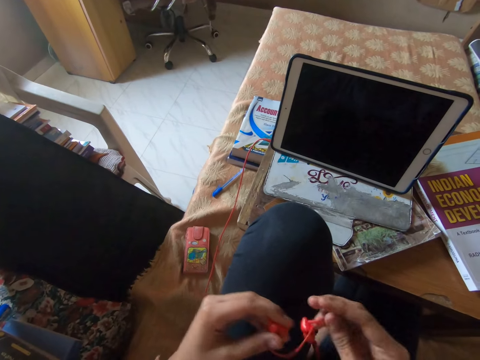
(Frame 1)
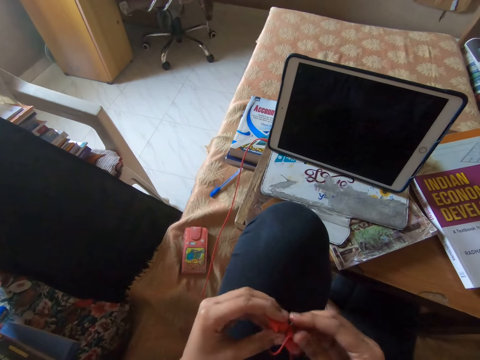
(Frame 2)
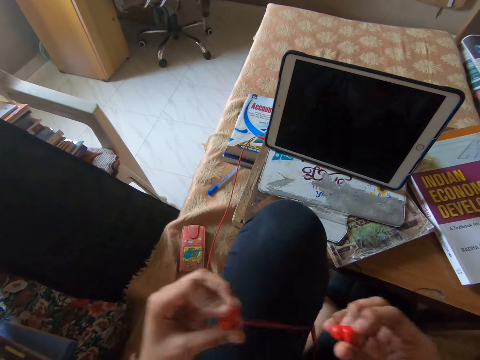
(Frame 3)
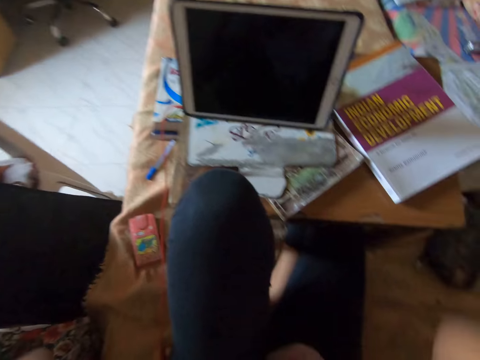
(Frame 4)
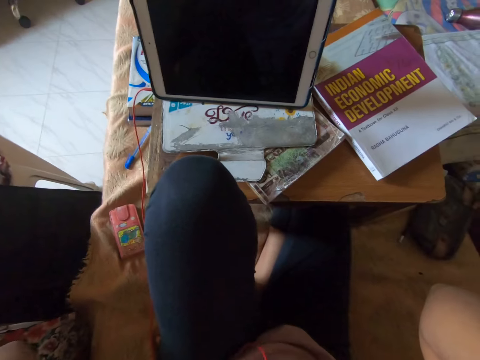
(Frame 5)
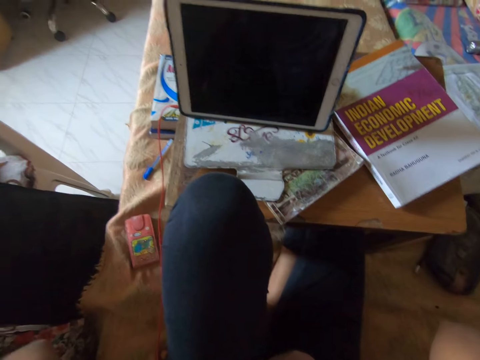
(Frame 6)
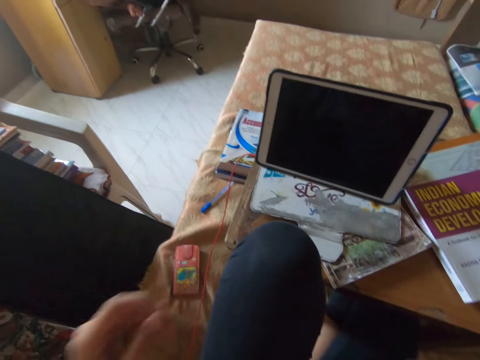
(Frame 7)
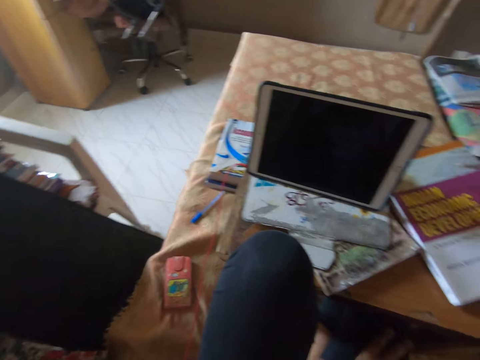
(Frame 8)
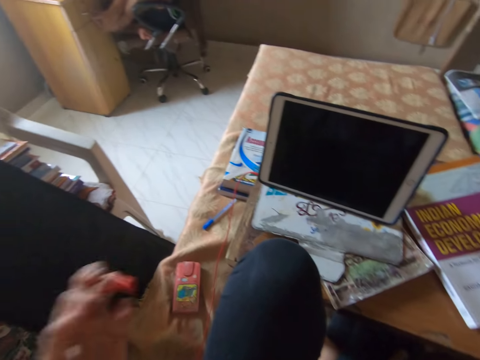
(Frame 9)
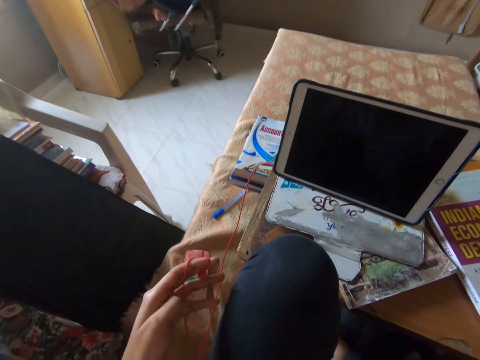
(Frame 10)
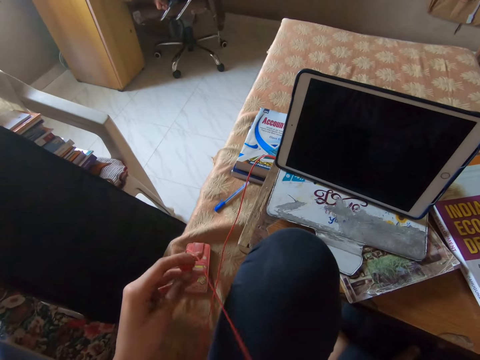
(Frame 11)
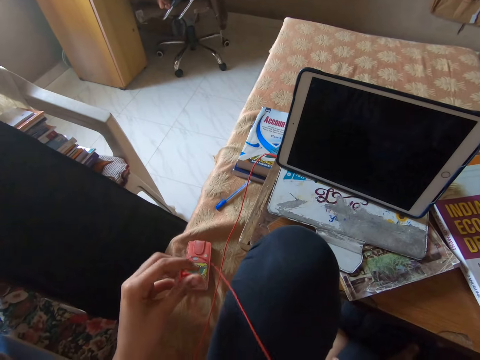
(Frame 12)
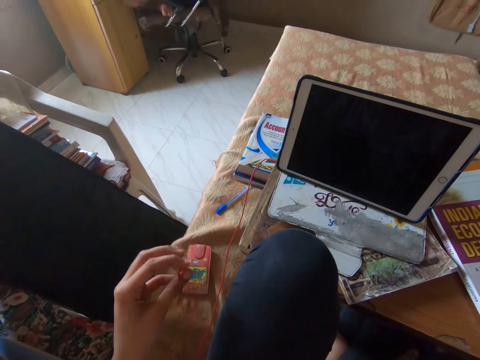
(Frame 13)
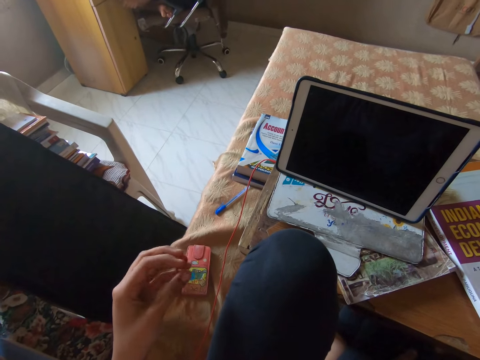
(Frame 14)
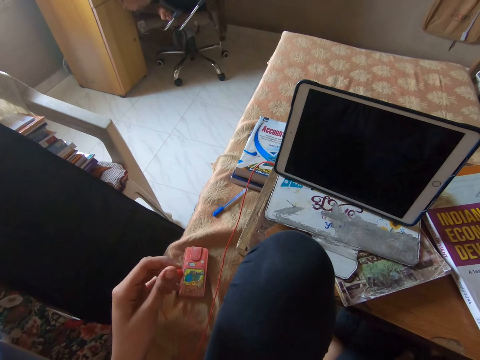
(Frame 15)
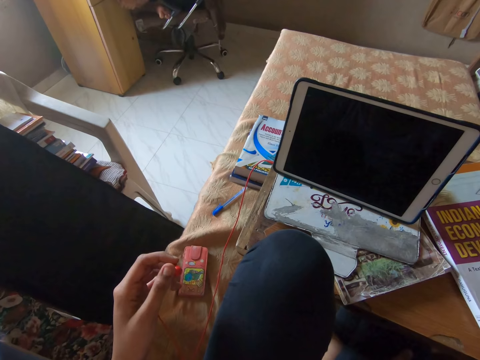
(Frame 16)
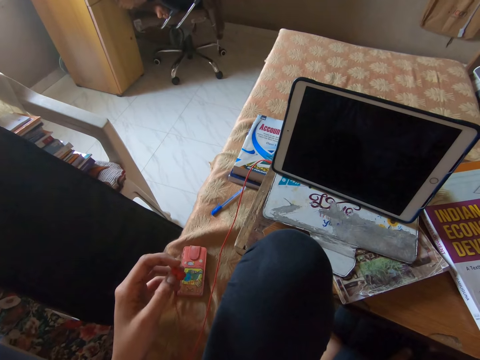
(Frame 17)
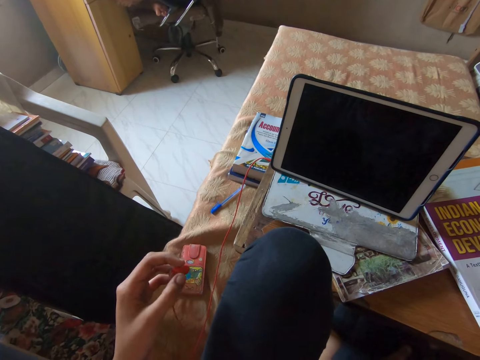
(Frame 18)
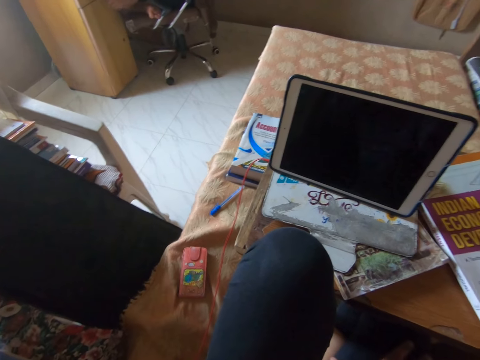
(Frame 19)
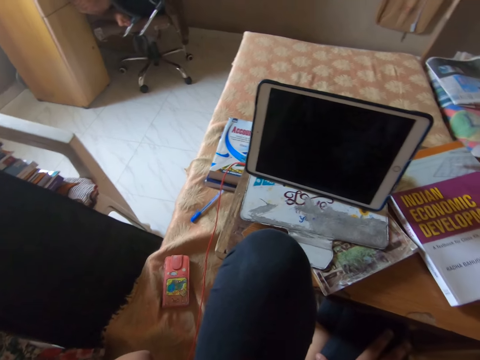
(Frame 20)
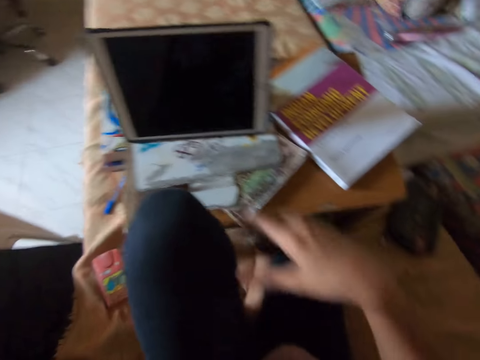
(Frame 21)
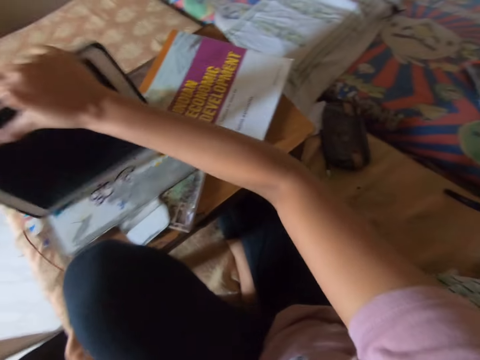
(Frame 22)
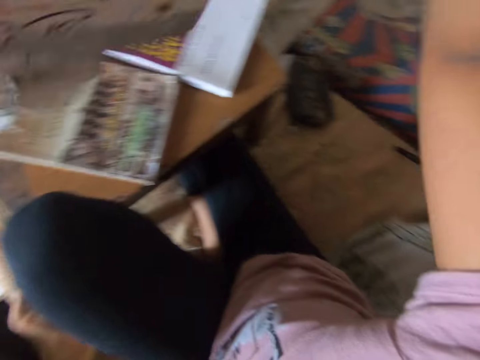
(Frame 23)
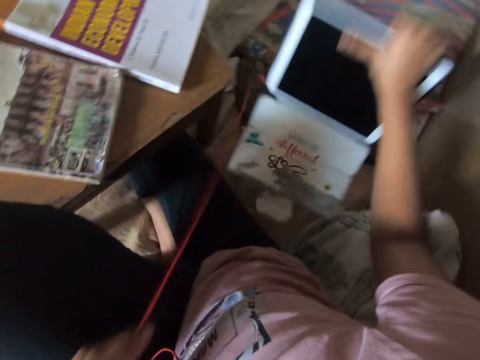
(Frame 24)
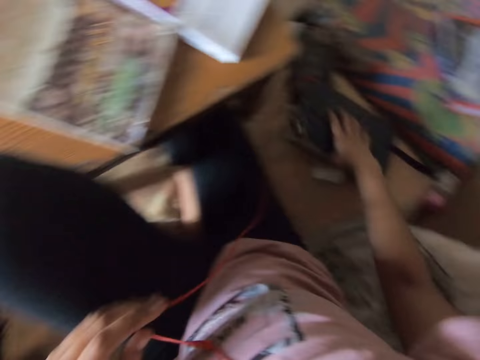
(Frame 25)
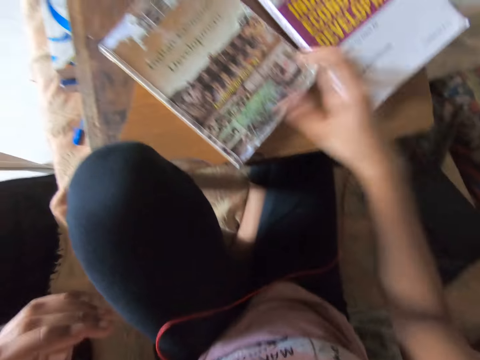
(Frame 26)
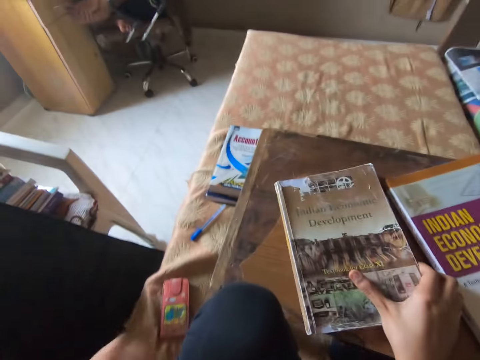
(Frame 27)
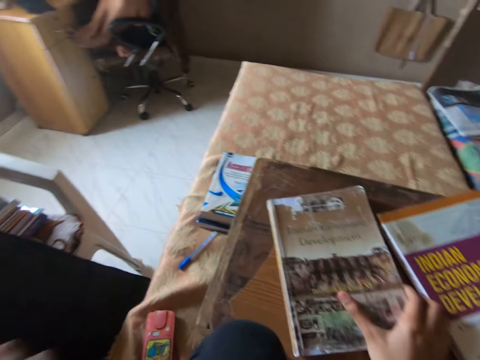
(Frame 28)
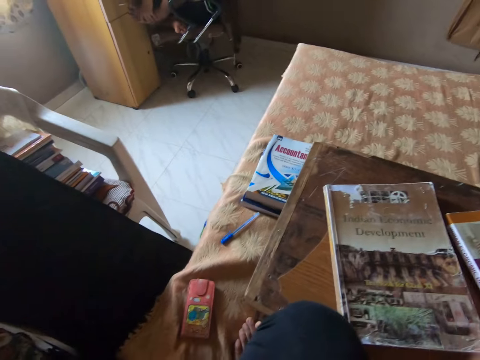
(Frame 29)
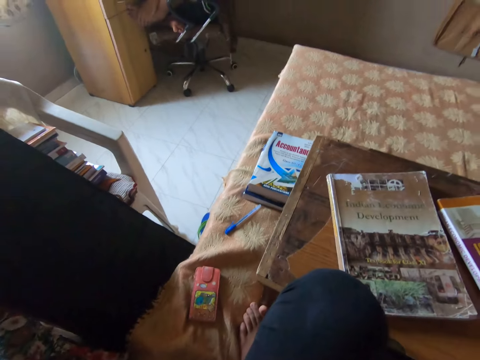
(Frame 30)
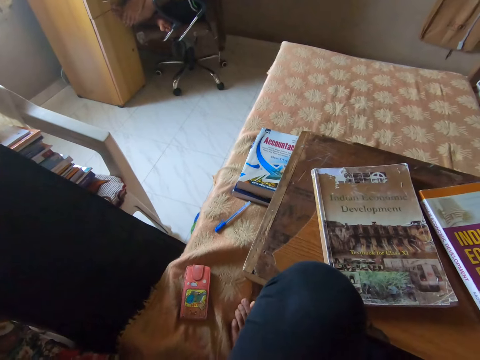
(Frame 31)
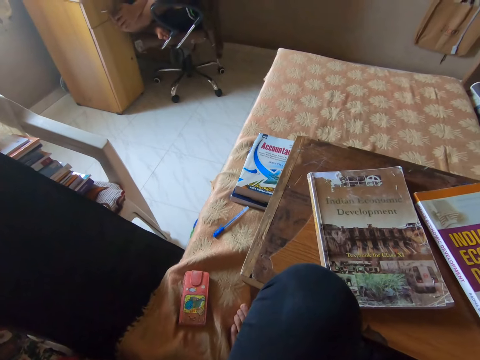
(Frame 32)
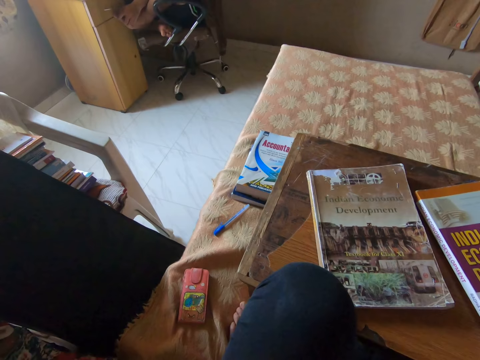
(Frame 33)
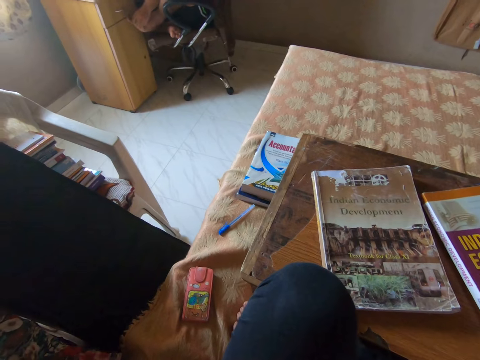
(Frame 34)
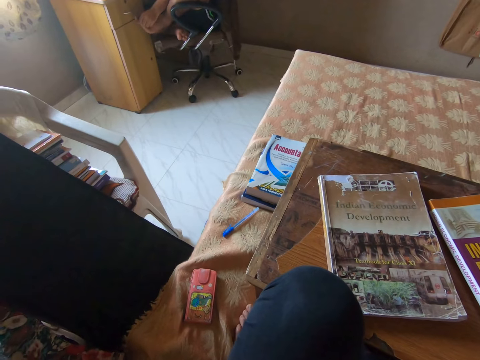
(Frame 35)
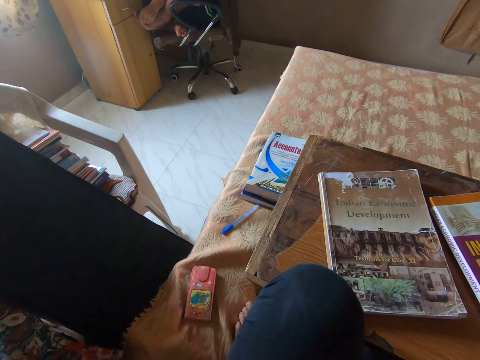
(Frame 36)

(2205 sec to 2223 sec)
The camera wearer plugs the earpiece to her ears. She unplugs a piece of the earpiece from her ear. She plugs a piece of the earpiece on her ear. She picks up the tab from the table. She drops the tab on the floor. She moves the textbook on the table. She stares around.

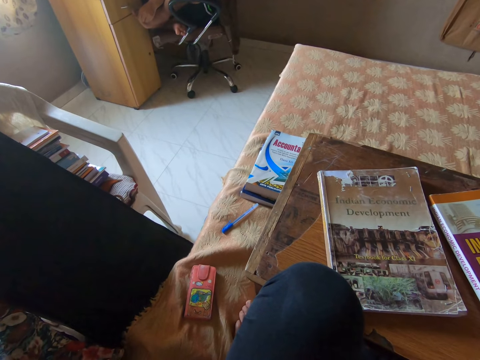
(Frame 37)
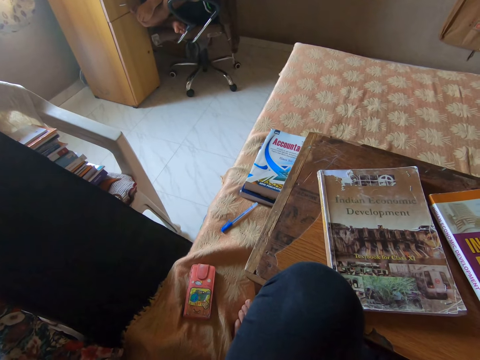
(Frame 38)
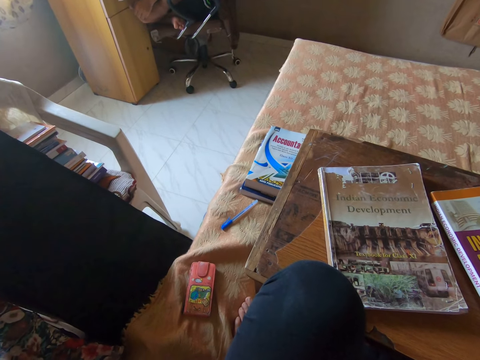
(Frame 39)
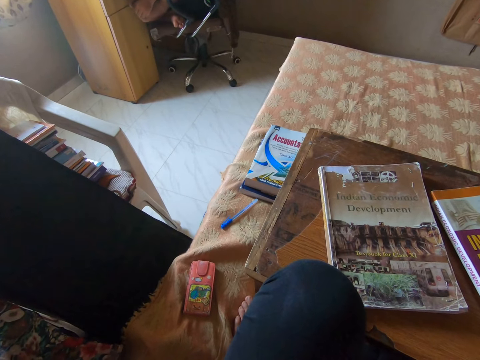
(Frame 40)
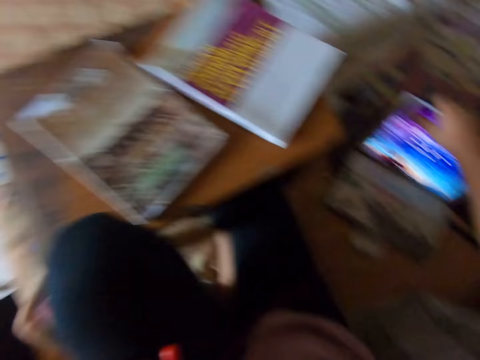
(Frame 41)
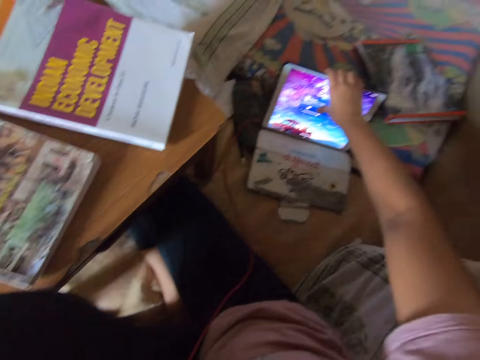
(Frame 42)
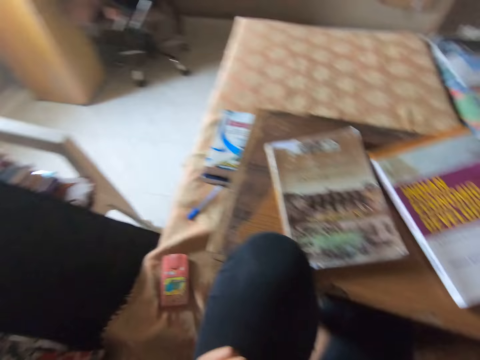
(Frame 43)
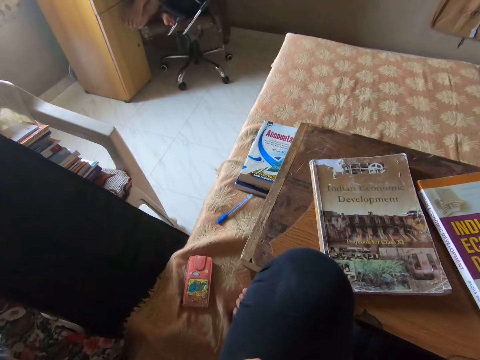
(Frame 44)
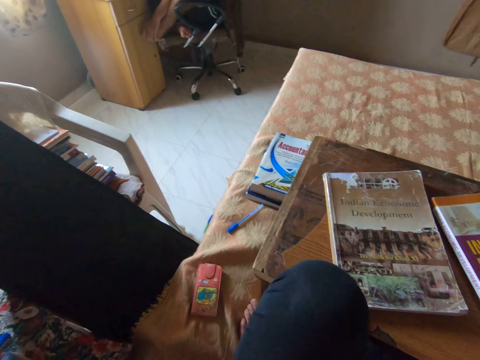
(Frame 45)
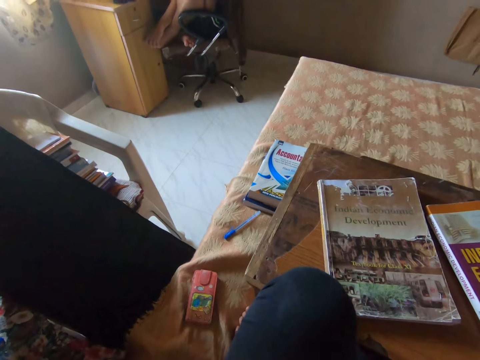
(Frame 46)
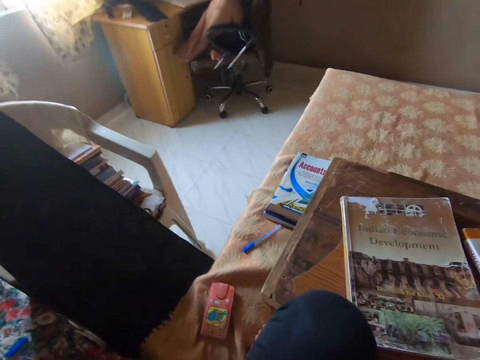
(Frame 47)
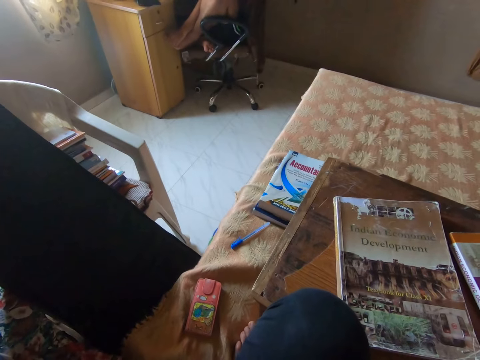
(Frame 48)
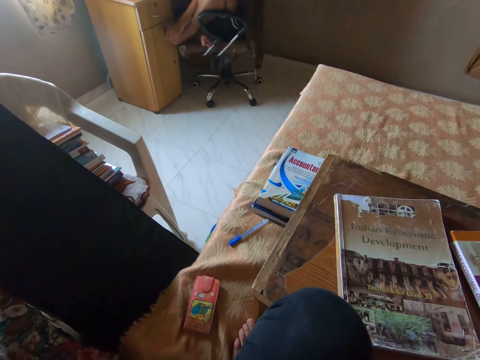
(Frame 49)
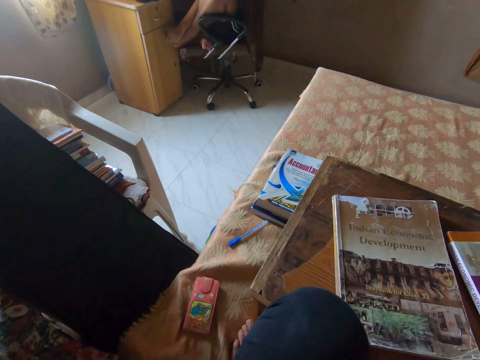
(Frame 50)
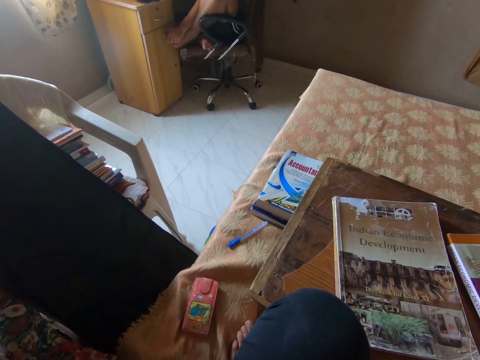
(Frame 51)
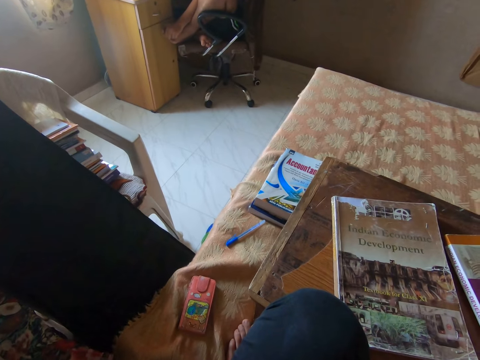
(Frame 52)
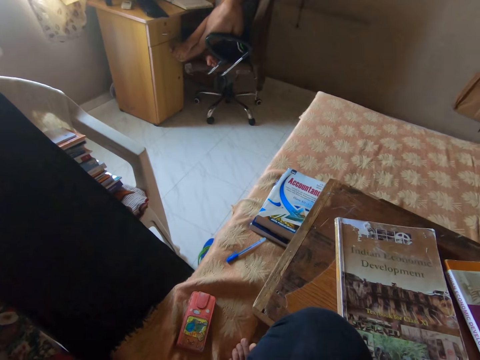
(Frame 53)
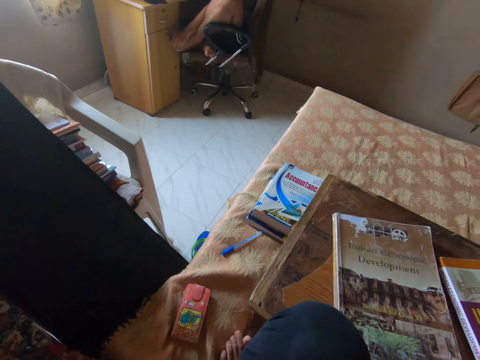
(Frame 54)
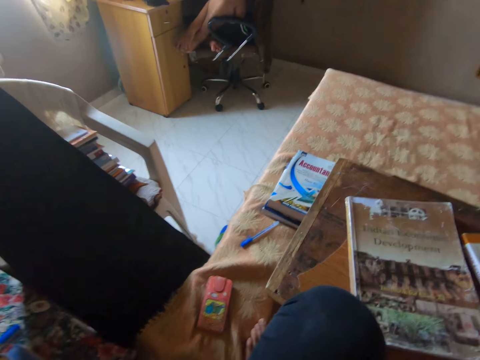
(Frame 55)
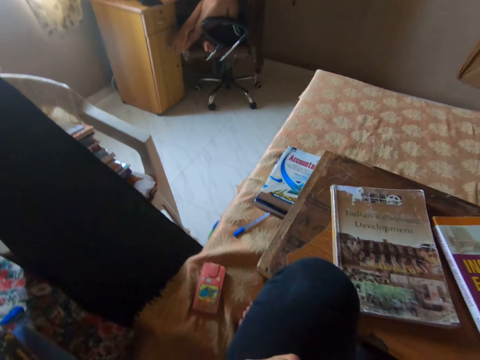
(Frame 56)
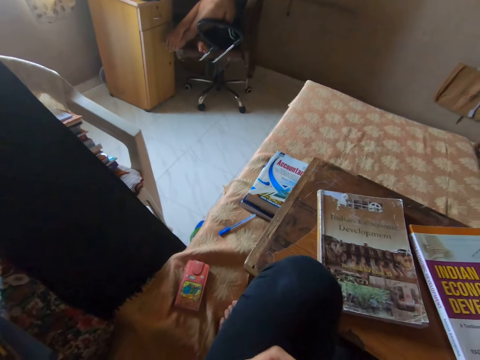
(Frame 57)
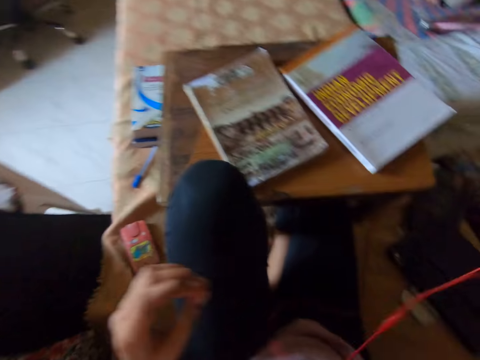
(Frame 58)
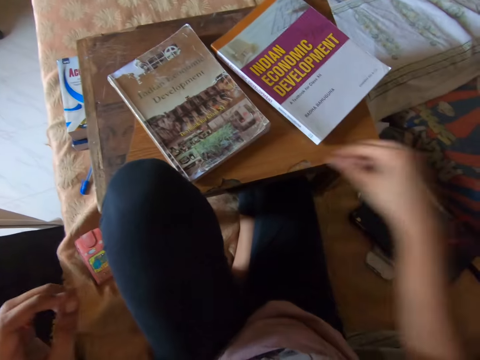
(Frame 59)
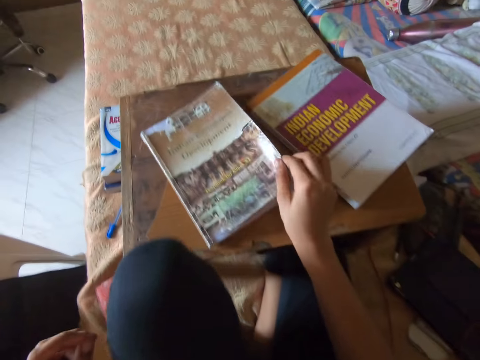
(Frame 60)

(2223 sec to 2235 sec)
The camera wearer operates the tab. They stare around. They do something. They open the textbook on the table. They browse through the textbook on the table.
